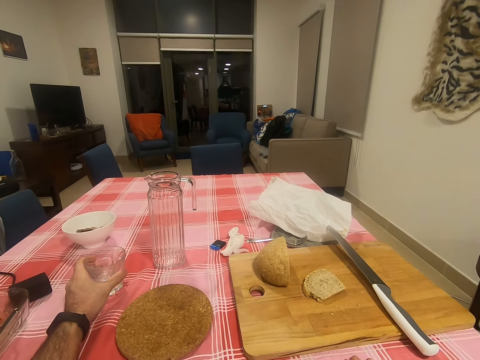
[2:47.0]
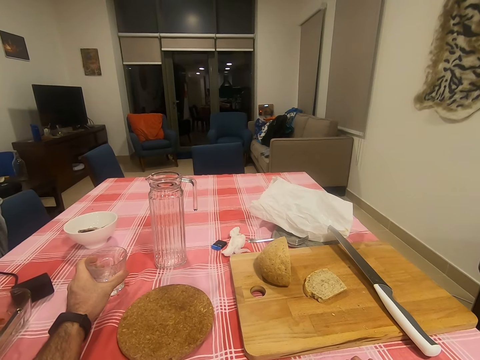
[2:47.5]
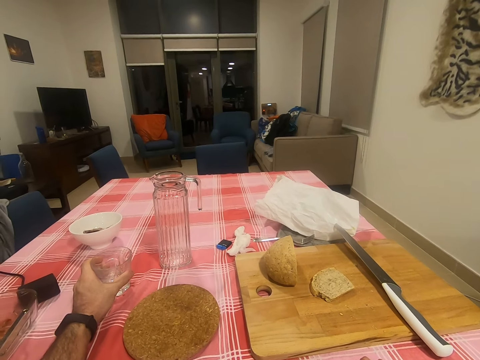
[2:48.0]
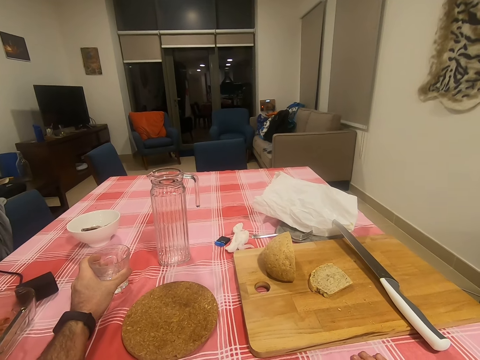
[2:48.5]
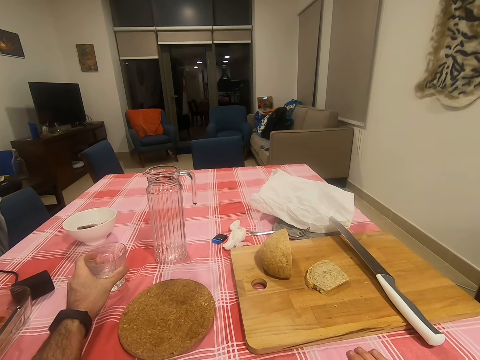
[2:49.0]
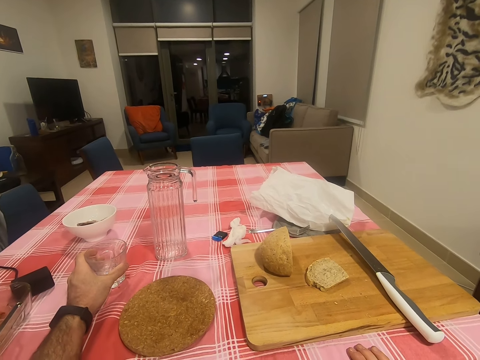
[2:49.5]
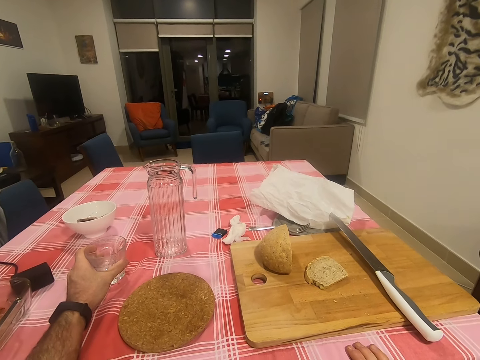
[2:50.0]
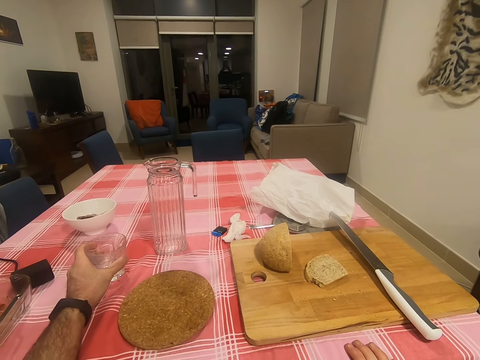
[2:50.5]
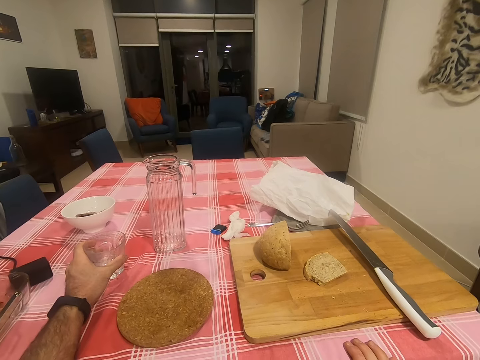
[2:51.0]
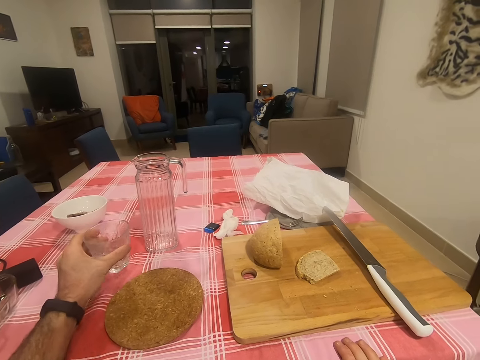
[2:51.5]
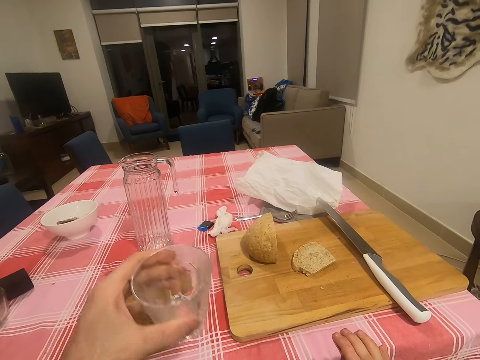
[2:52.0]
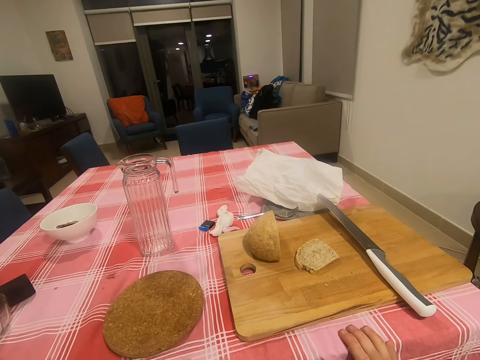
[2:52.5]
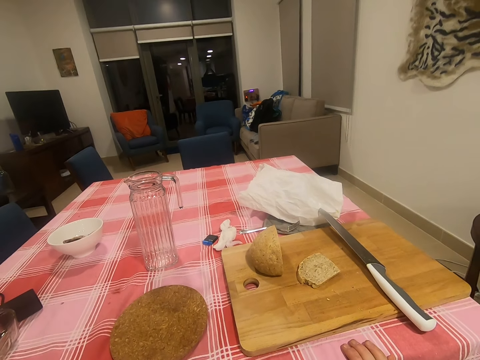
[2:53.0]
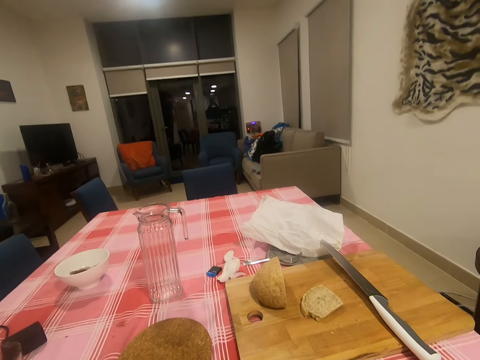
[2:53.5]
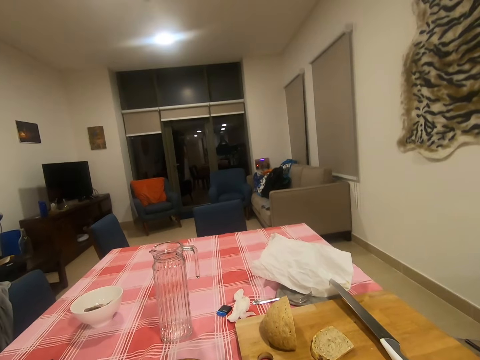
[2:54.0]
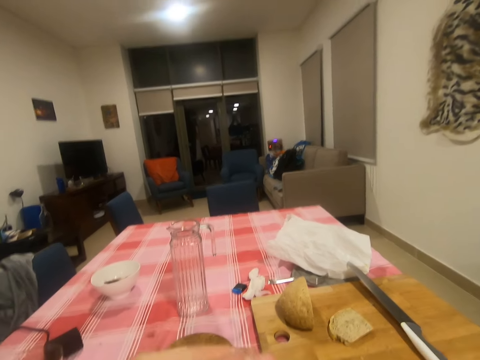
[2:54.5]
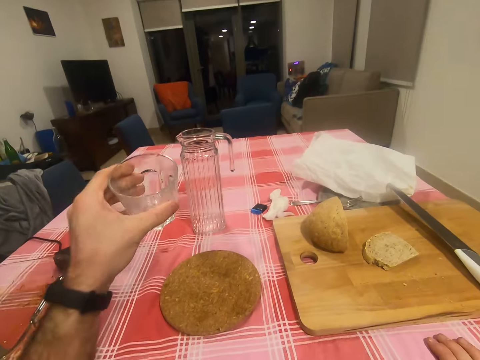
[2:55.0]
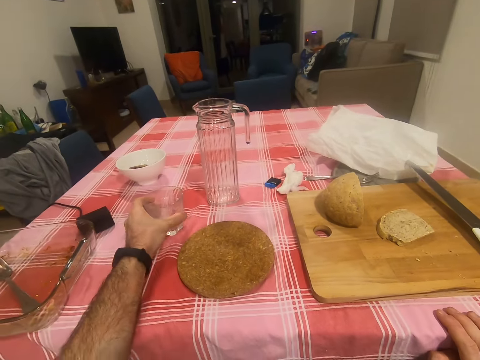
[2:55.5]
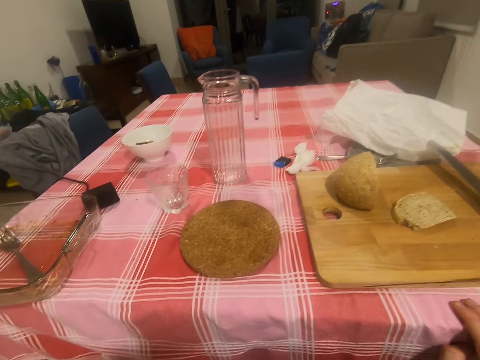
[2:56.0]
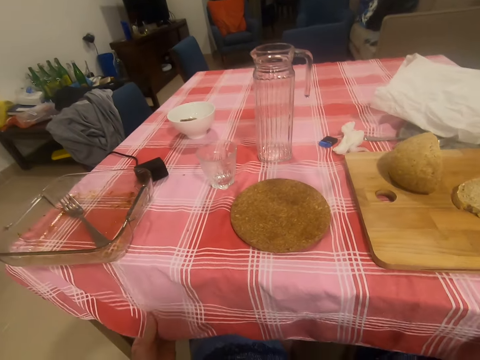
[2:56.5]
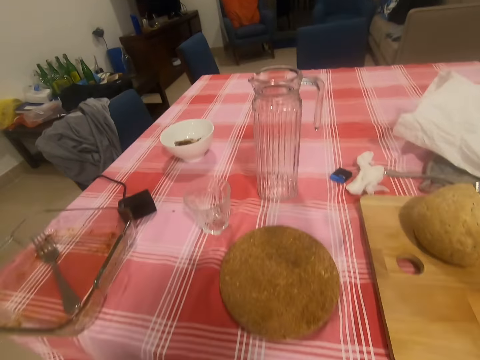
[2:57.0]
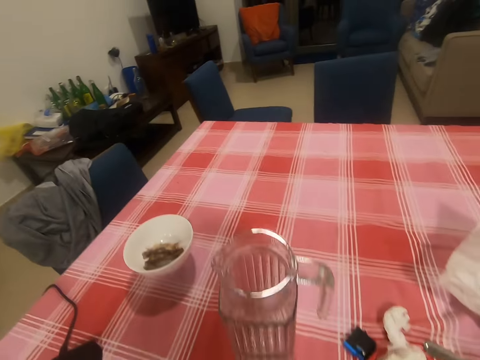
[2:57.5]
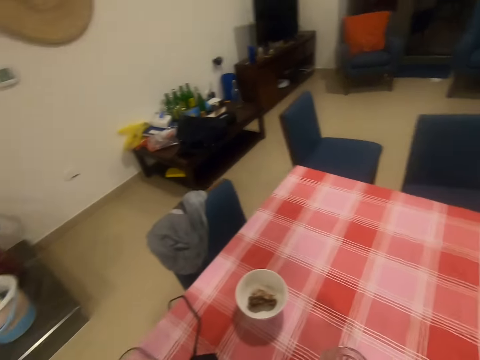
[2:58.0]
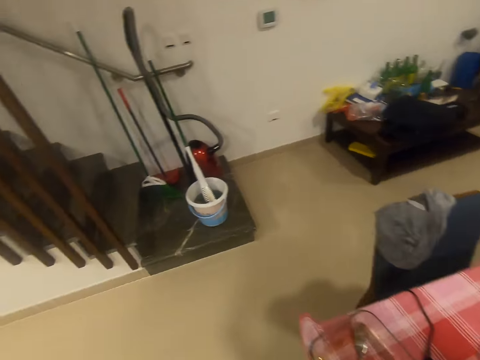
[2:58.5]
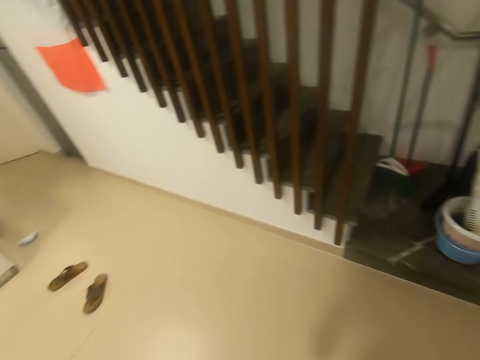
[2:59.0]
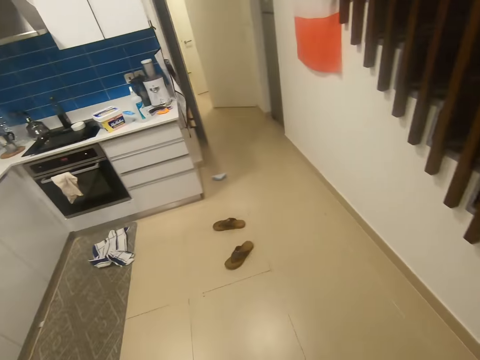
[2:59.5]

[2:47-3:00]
The camera wearer raises the cup or glass from the table to his mouth with his left hand. He drinks water from the glass. He turns to the side. He drops the cup on the table with his left hand. He stands from the chair. He turns to the side.

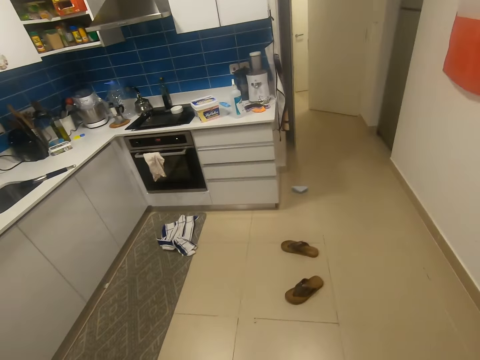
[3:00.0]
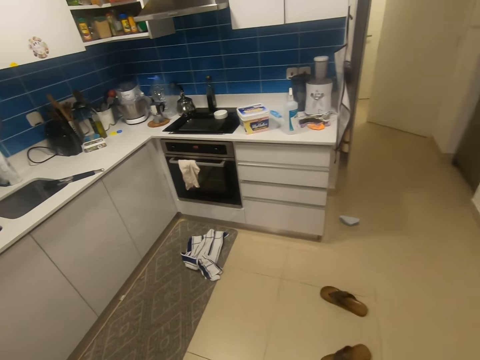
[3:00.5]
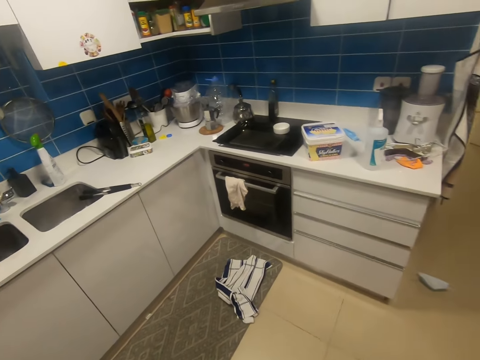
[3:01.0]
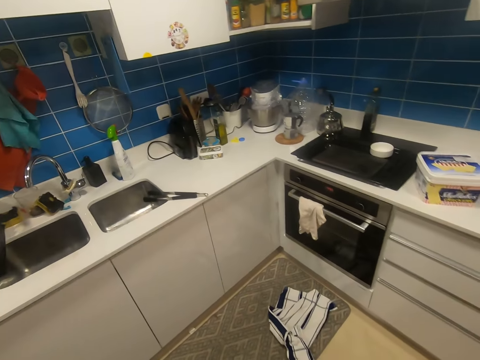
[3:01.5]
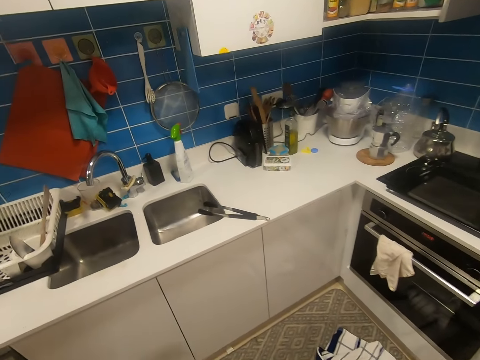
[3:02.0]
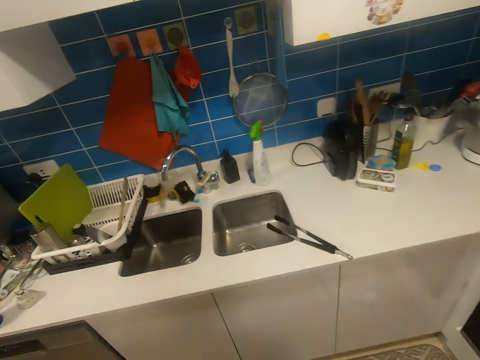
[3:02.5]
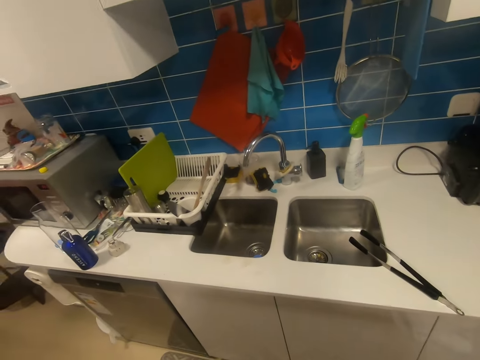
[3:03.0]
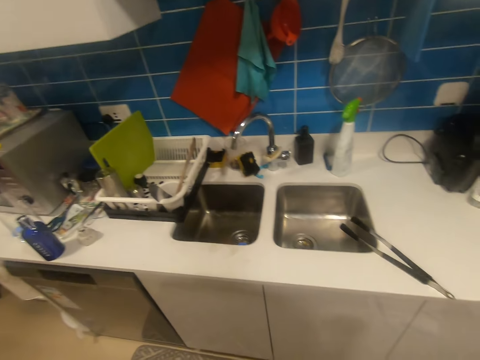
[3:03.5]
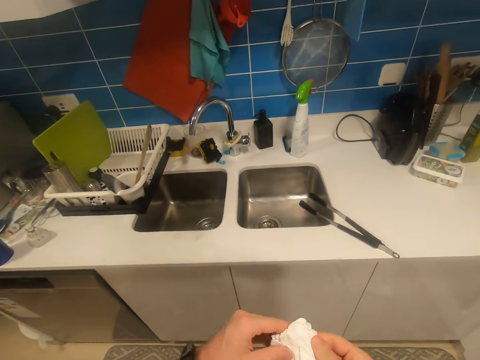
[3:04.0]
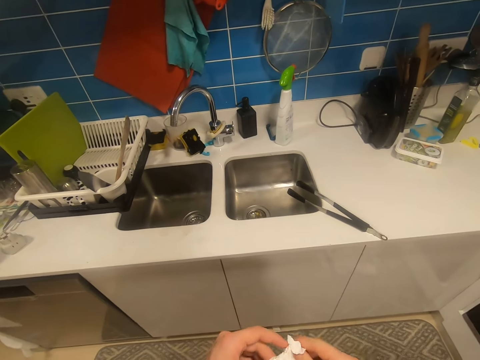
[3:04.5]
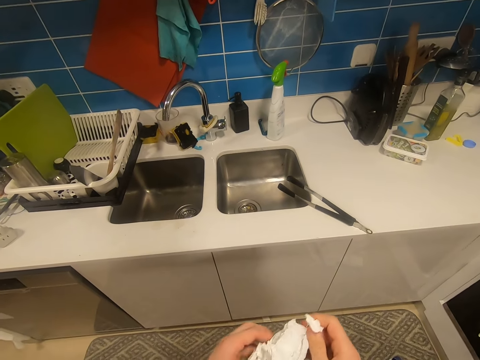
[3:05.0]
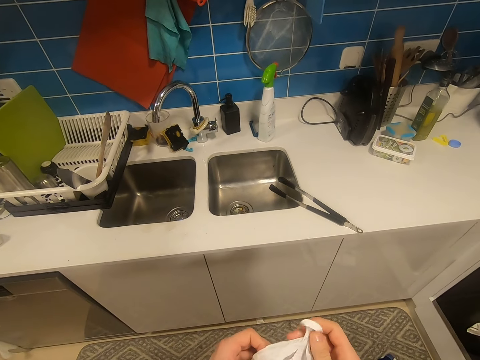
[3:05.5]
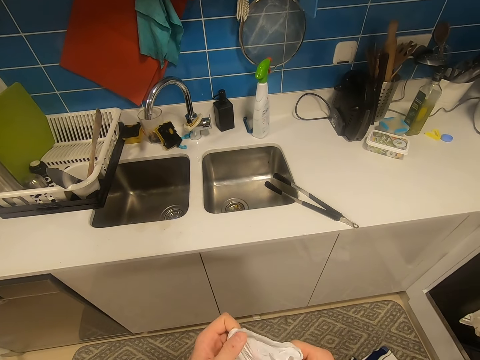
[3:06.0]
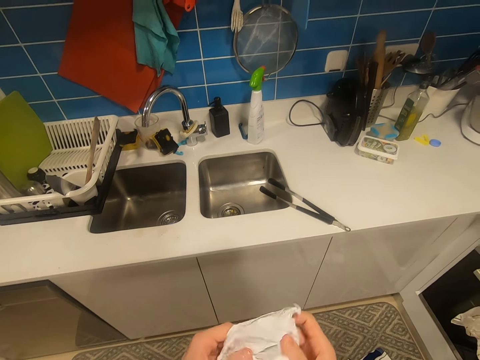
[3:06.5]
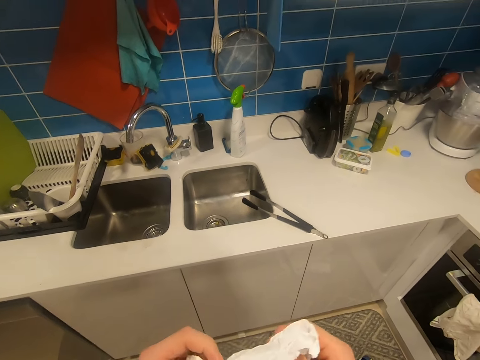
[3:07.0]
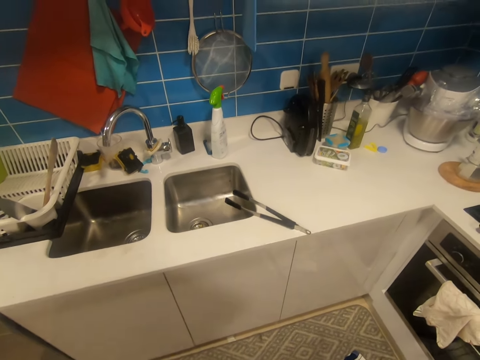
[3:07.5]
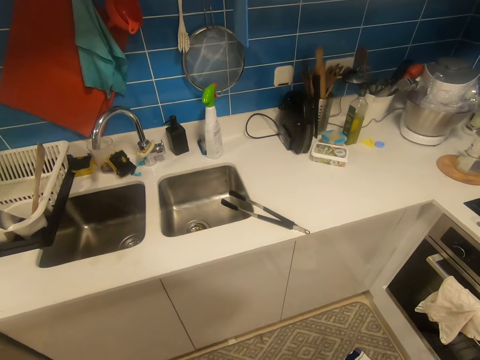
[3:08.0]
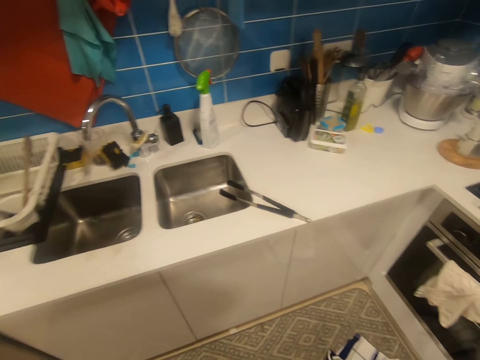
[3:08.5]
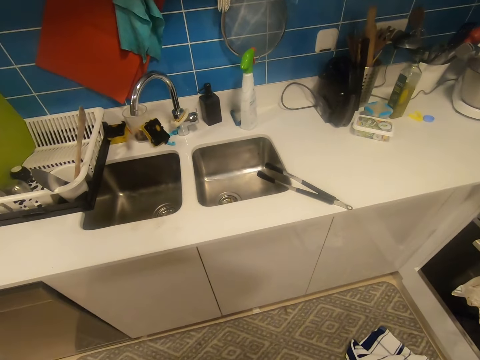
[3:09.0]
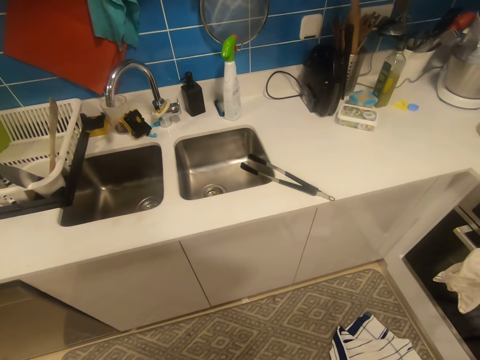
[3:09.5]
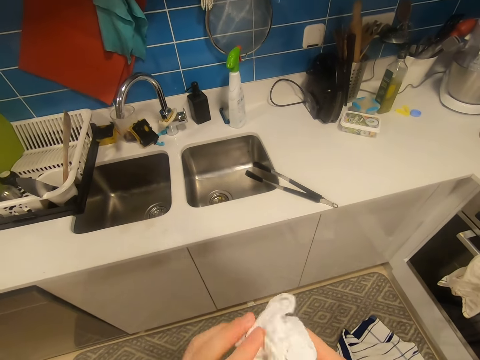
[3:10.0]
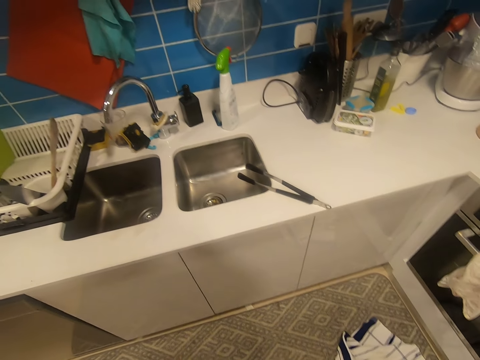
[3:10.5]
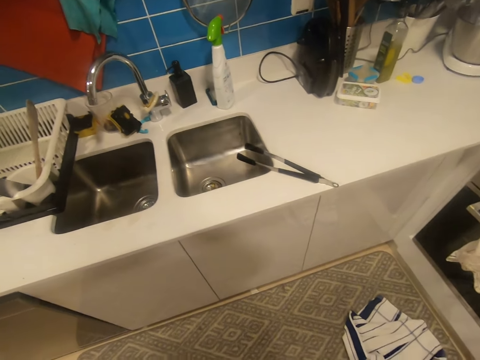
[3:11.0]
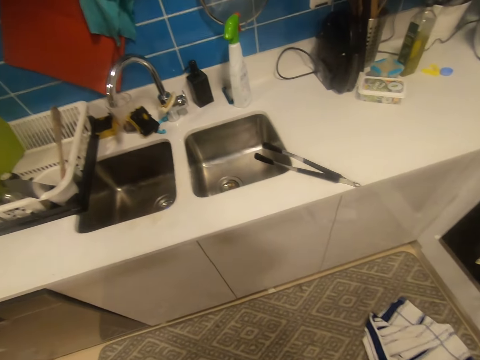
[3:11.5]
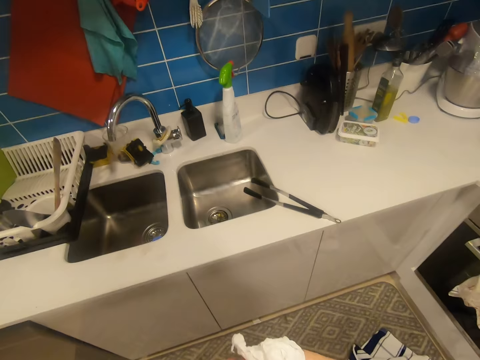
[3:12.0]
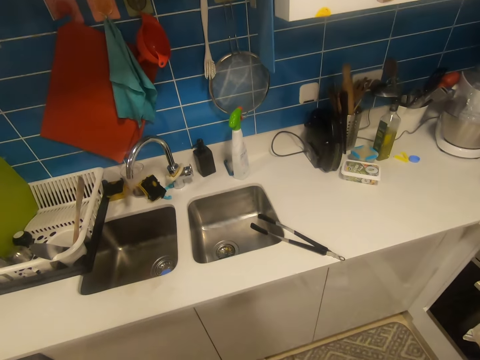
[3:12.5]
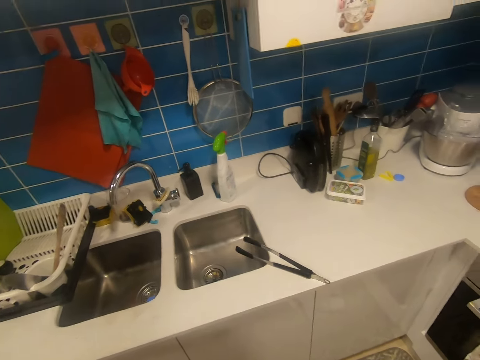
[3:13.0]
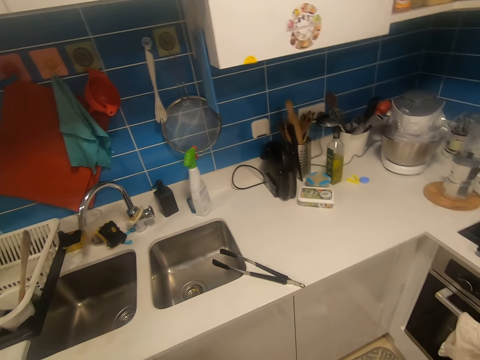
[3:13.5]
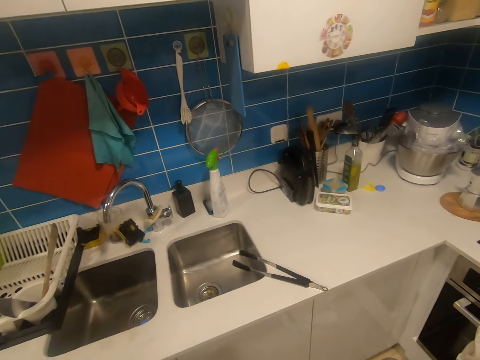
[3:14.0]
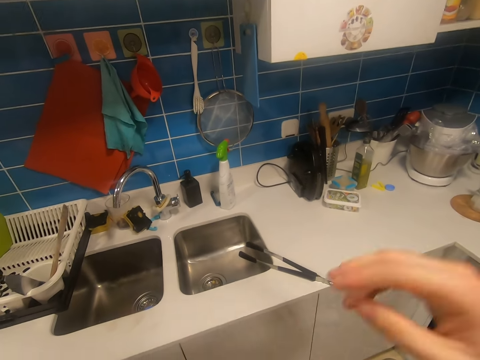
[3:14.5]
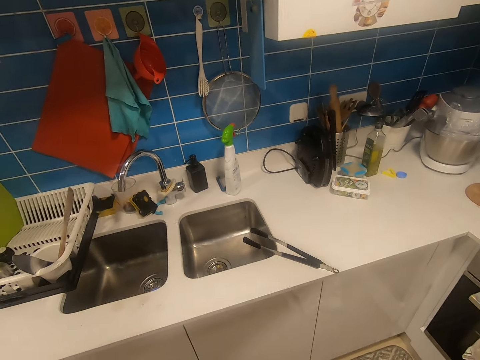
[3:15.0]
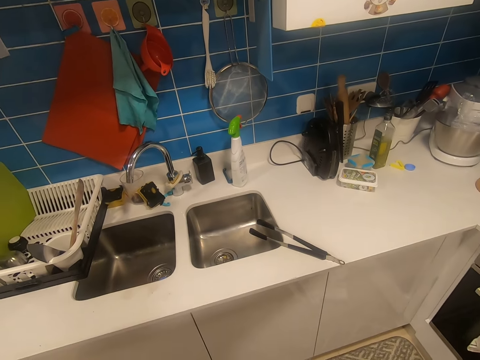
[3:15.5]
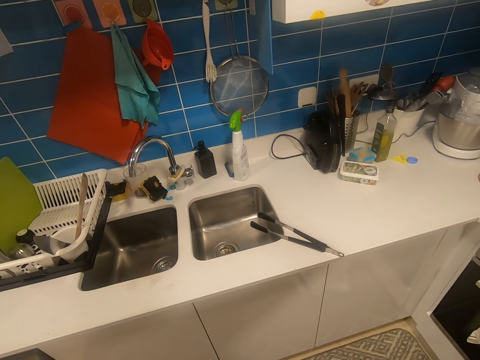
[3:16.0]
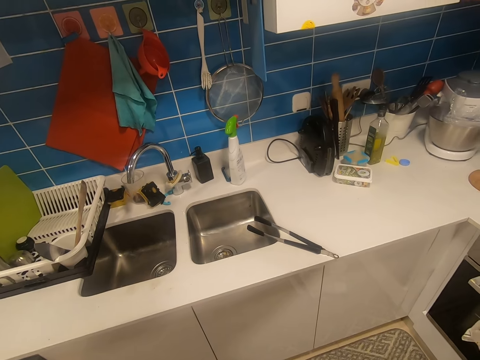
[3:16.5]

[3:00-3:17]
The camera wearer walks to the kitchen. He turns to the side. He straightens a tissue with both hands. He holds a paper. He raises both his hands. He lowers both his hands. He turns to the side. He puts his right hand on his head.
